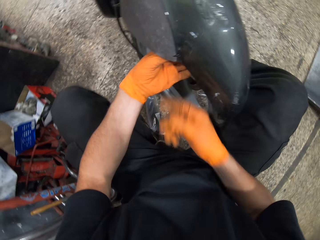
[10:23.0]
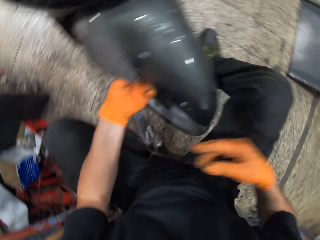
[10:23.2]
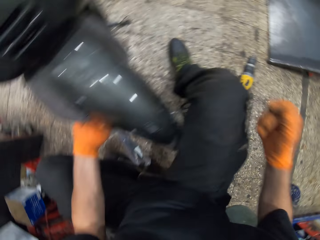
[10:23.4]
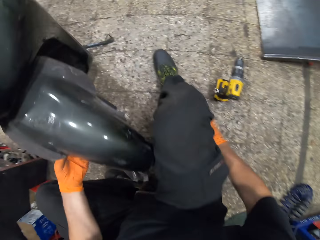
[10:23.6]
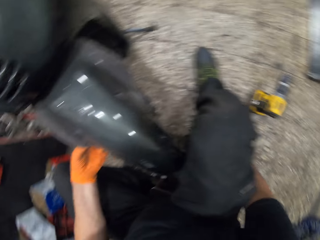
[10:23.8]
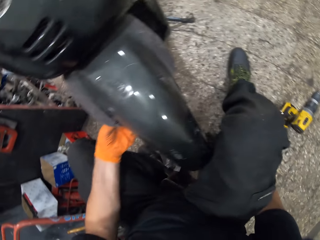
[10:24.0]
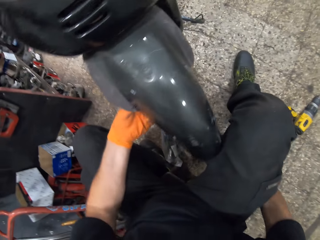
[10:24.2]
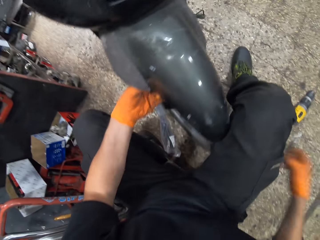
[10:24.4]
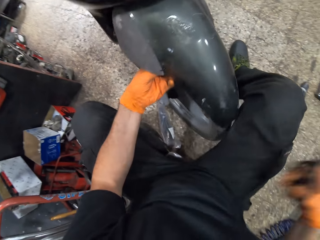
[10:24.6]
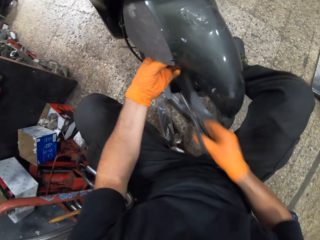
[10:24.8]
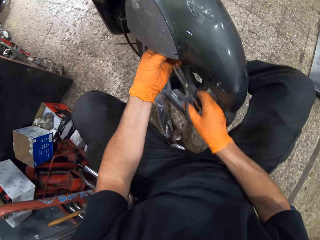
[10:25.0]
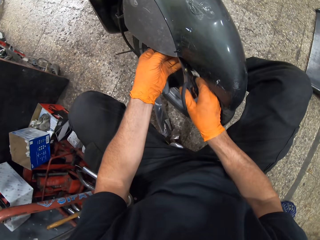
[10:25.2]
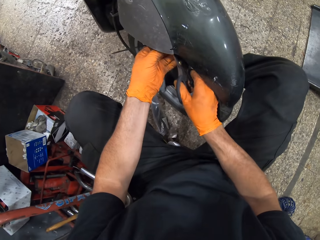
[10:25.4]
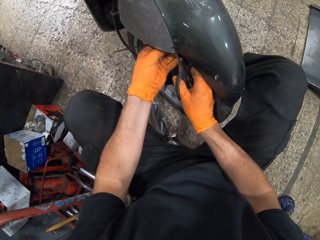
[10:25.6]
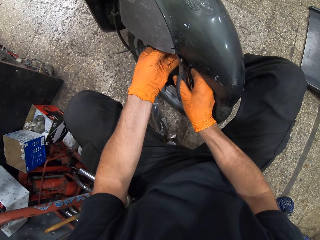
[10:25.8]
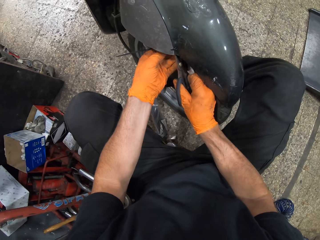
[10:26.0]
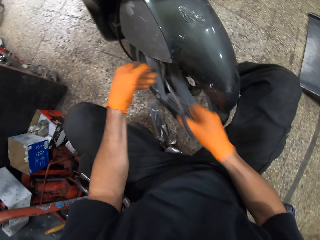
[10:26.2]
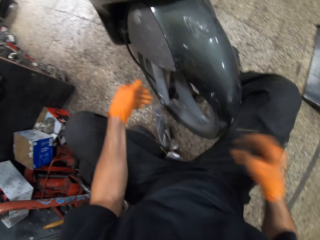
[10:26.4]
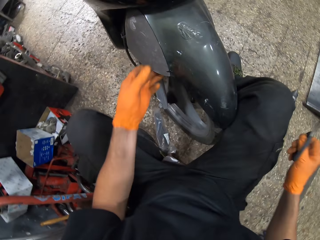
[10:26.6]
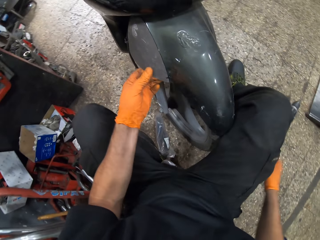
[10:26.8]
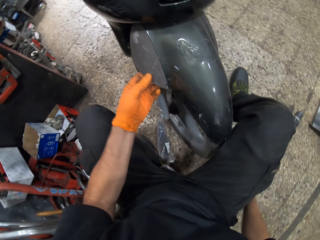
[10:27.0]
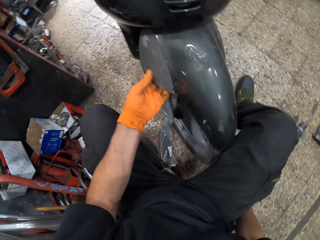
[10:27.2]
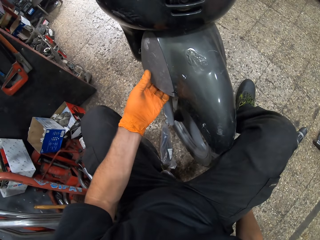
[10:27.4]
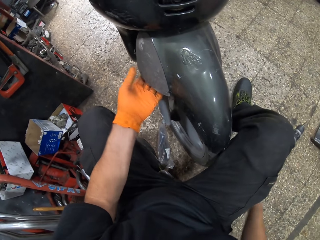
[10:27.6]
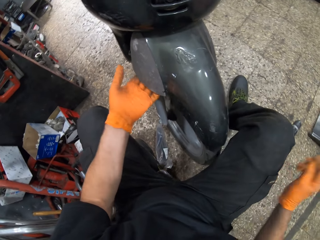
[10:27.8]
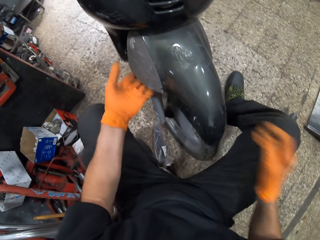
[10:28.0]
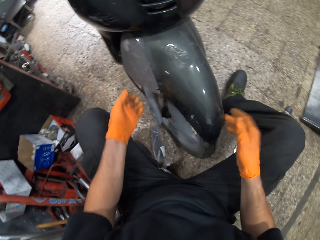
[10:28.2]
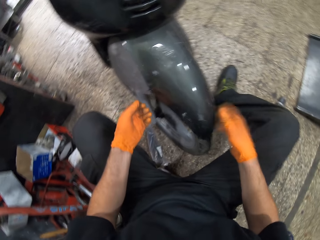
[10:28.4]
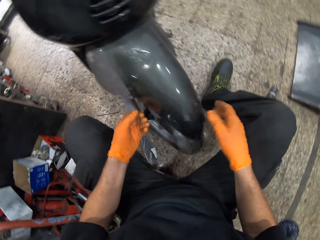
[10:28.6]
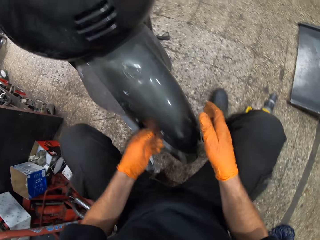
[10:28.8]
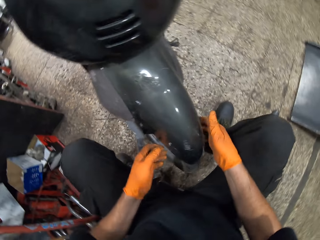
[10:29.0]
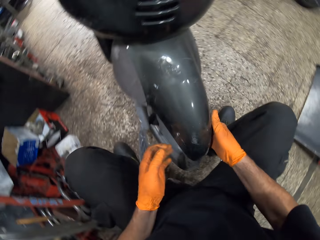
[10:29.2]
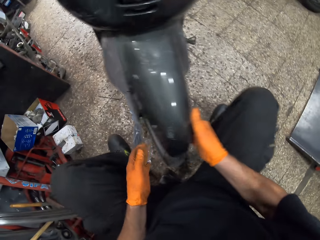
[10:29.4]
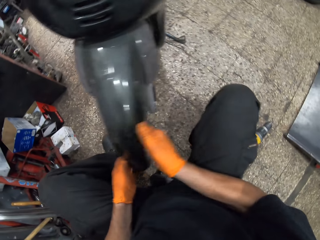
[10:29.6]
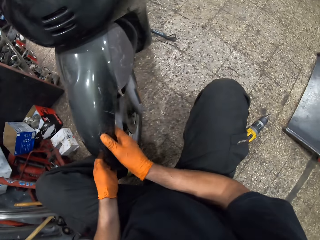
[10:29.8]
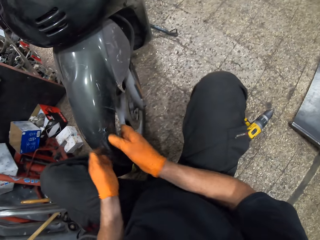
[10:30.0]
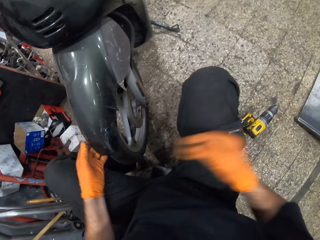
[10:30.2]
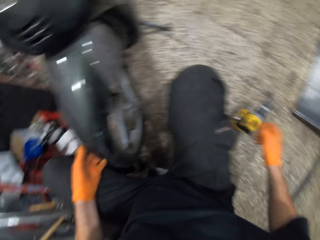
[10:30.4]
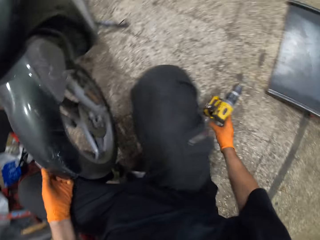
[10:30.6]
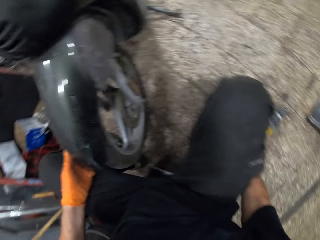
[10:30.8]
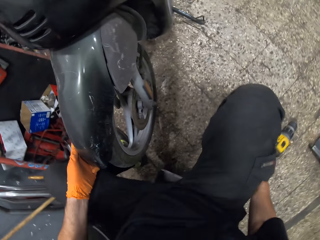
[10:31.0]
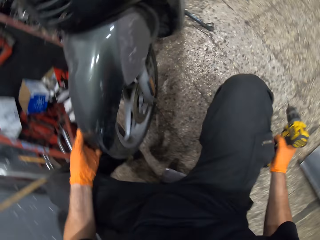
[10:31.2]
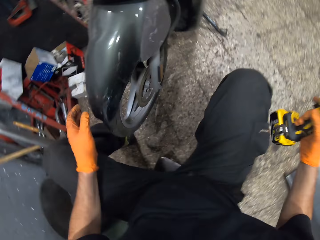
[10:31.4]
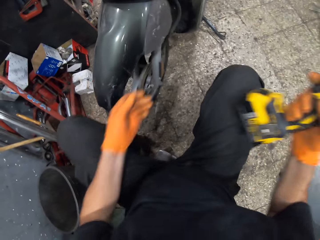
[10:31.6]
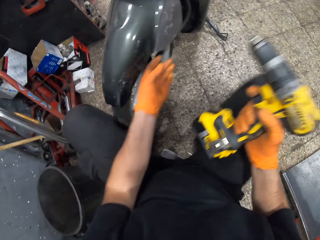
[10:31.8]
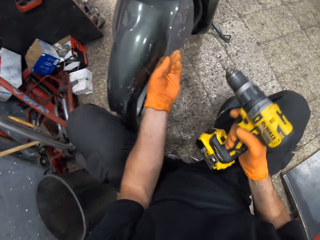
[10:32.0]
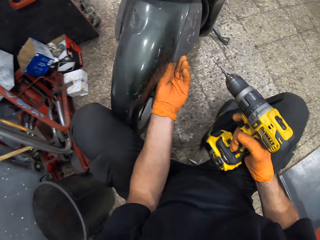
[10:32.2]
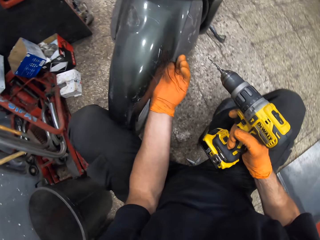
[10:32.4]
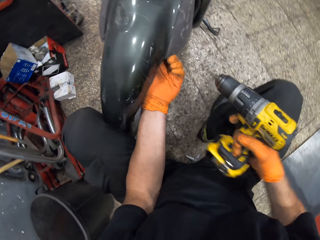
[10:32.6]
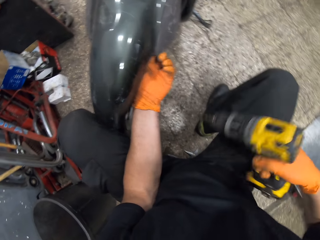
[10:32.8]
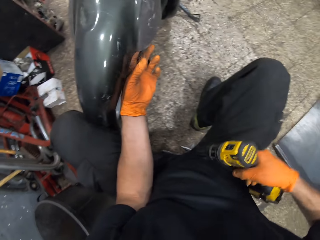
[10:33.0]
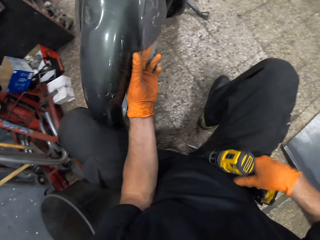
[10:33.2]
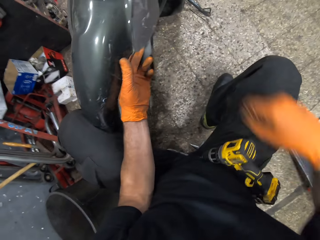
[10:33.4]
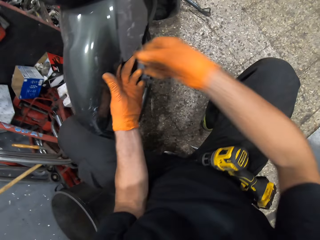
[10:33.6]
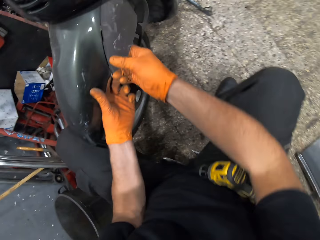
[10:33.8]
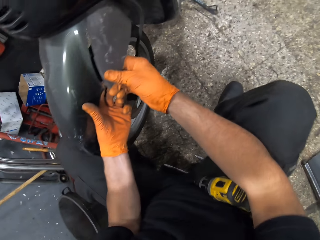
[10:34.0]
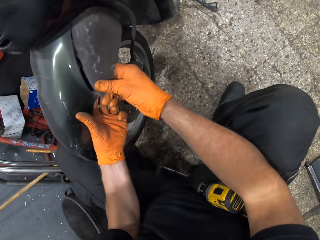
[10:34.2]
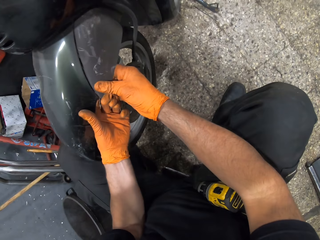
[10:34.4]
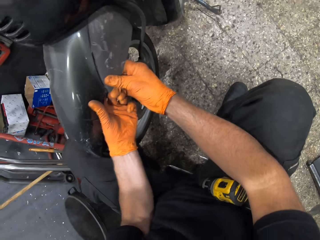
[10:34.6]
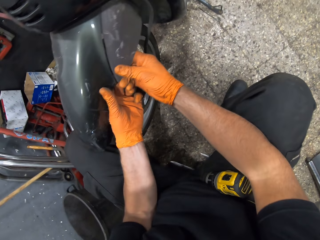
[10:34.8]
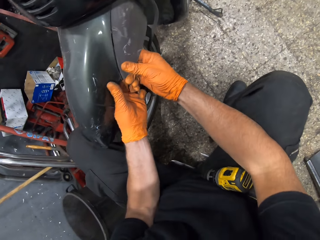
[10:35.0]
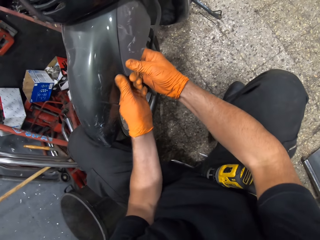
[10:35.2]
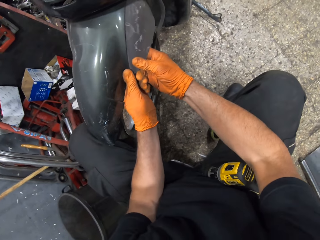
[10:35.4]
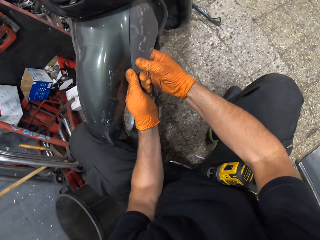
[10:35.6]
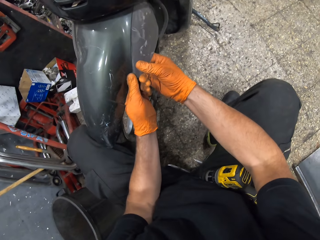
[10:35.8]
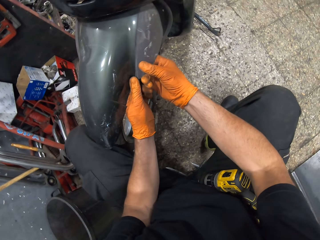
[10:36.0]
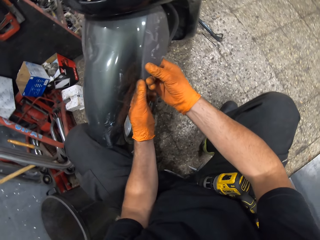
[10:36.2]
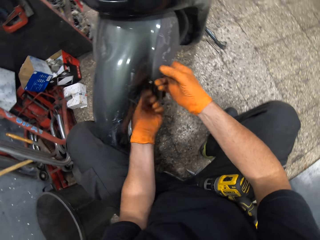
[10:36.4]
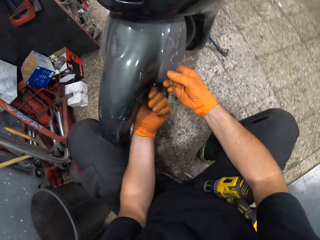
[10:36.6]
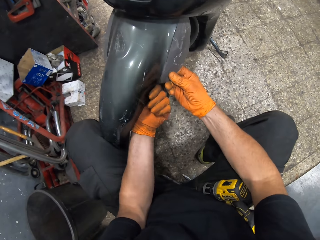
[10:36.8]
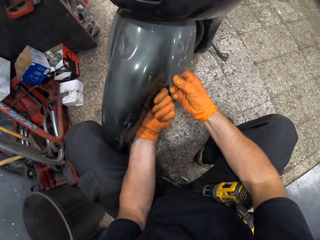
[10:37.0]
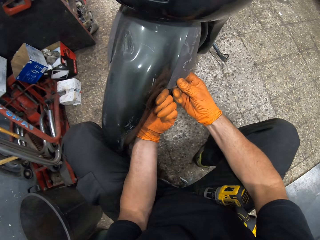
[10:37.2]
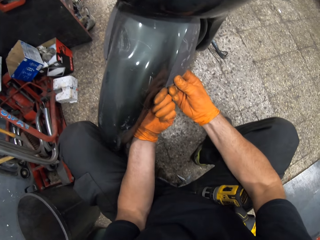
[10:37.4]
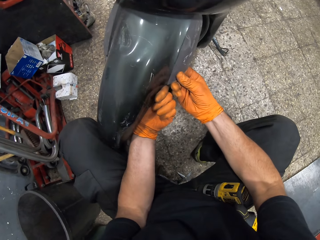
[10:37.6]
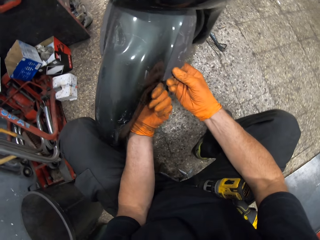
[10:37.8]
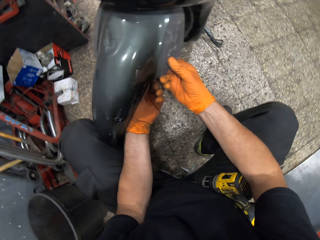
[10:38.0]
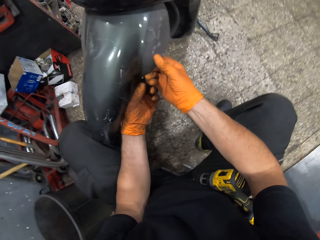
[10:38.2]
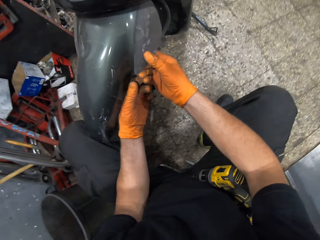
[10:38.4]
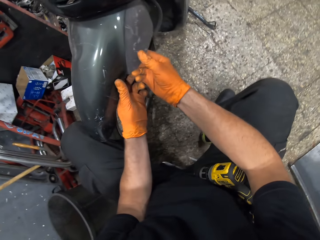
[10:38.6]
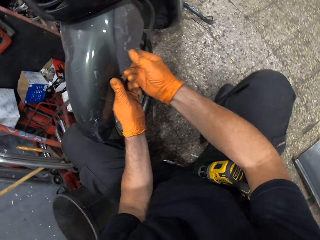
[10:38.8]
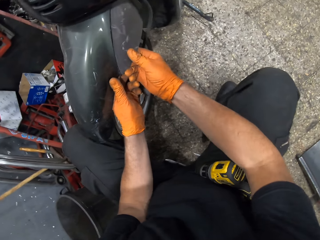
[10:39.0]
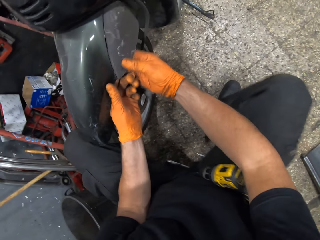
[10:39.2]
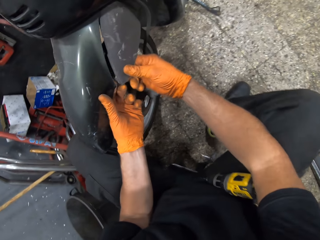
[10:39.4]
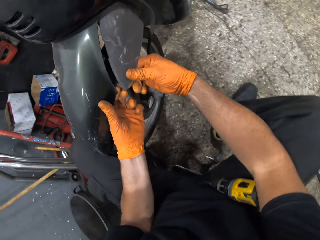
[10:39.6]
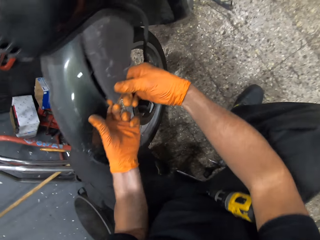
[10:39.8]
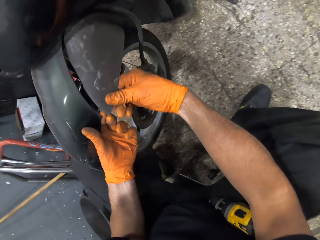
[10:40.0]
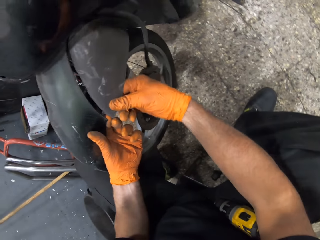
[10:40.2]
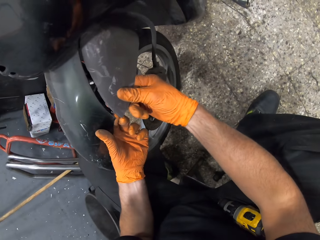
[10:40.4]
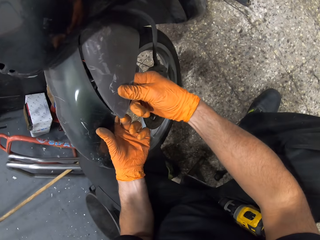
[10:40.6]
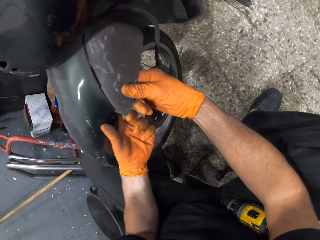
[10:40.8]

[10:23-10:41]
The camera wearer picks up the pair of scissors from the ground. He cuts the extended part of the cable tie with the pair of scissors. He shakes the bike's mudguard with his left hand. He drops the pair of scissors on the ground. He shakes the bike's mudguard with his right hand. He moves the bike's tire. He shakes the bike's mudguard with his left hand. He picks up the impact drill from the ground with his right hand. He holds the bike's mudguard with his left hand. He drops the impact drill on his lap. He adjusts the bike's mudguard with his hands. He pushes the mudguard together.

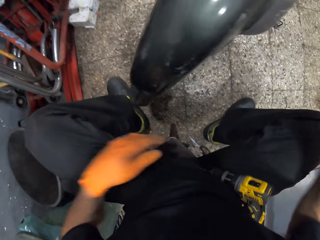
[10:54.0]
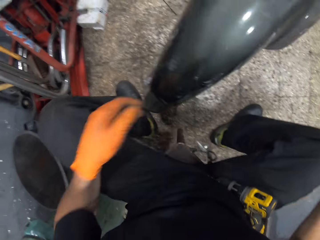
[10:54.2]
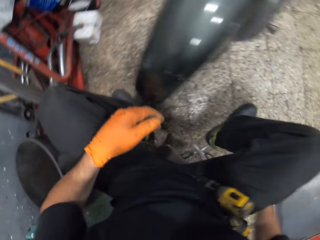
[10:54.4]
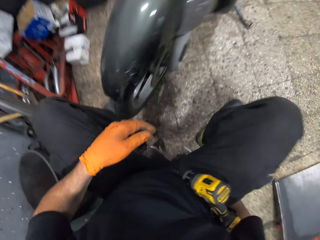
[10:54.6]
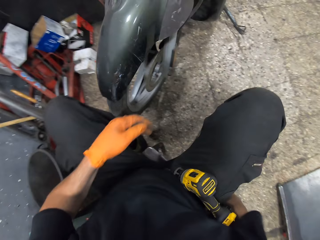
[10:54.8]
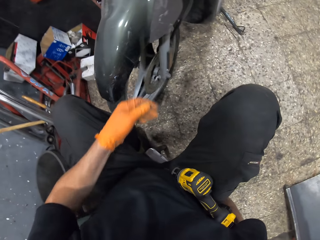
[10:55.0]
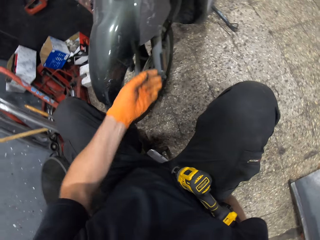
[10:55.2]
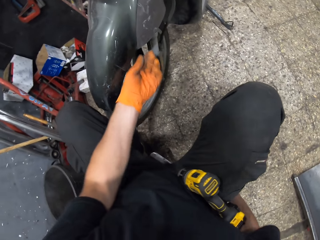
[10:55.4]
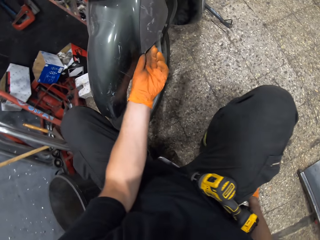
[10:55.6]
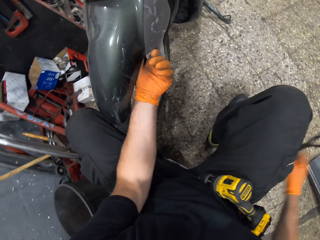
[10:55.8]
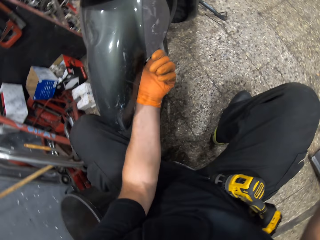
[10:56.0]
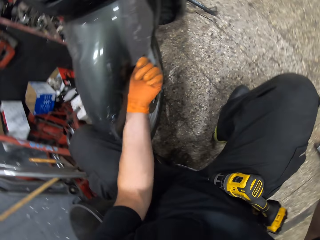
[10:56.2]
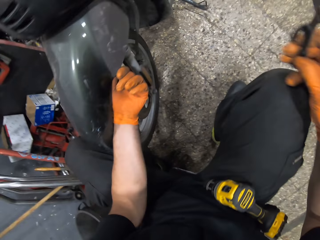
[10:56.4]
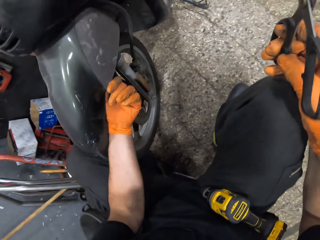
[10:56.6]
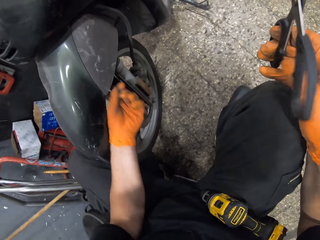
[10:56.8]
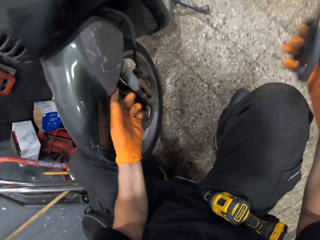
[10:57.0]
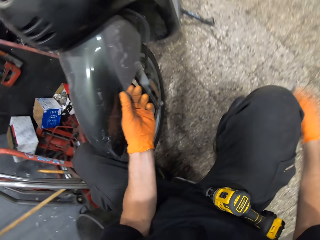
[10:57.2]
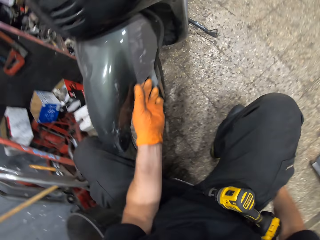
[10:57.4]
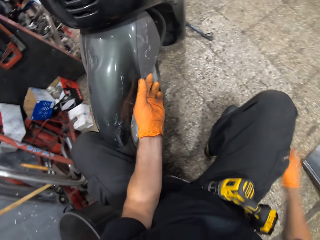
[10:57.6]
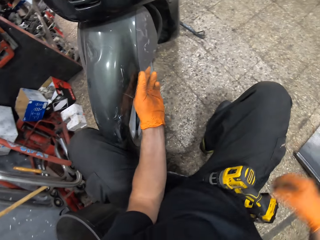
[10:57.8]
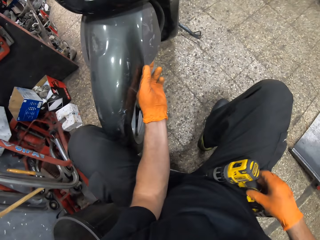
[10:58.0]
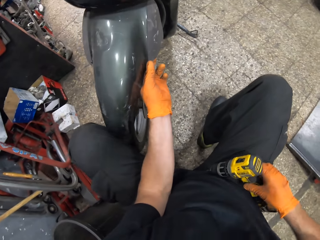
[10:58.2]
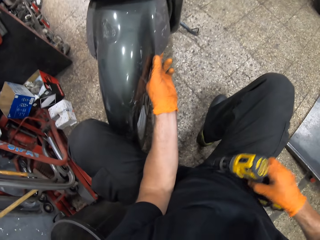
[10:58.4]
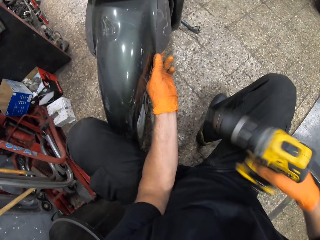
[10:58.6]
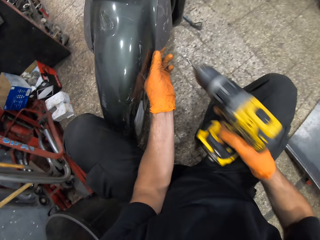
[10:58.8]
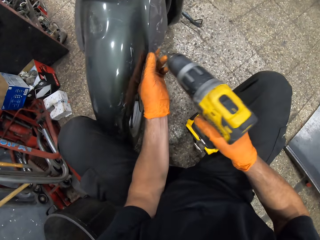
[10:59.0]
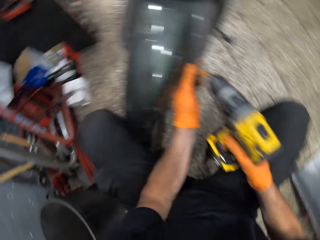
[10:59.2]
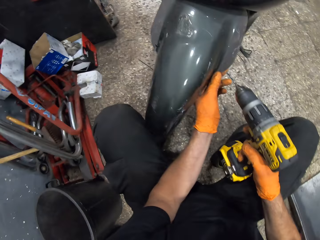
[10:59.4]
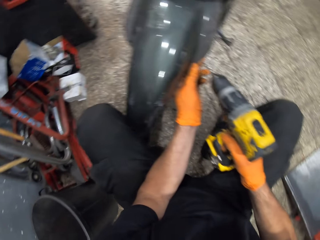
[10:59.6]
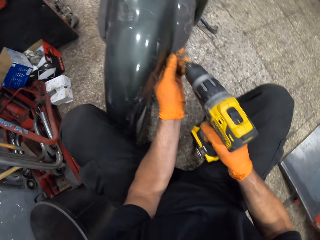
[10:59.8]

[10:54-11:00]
The camera wearer holds the bike's mudguard with his left hand. He picks up the pair of scissors from the ground. He drops the pair of scissors on the ground. He picks up the impact drill from his lap.
